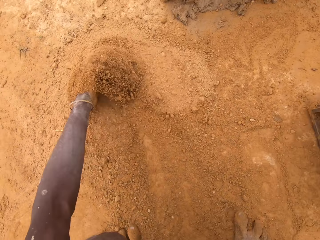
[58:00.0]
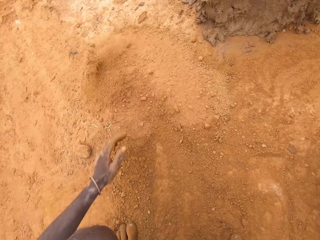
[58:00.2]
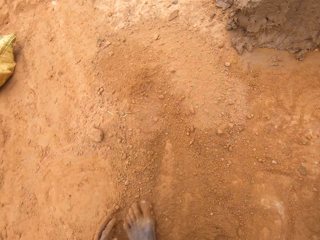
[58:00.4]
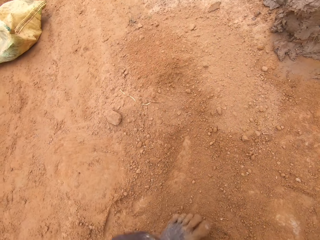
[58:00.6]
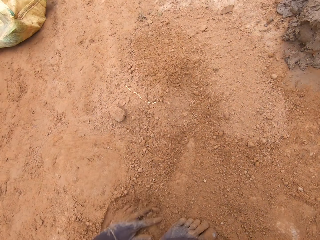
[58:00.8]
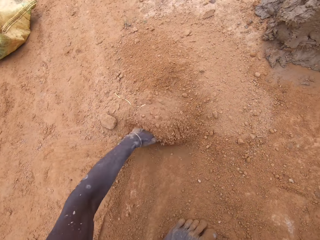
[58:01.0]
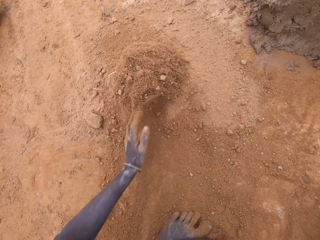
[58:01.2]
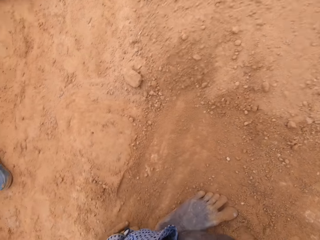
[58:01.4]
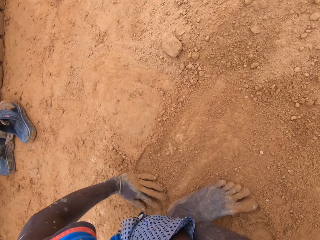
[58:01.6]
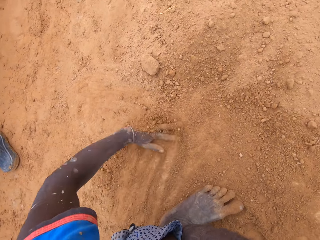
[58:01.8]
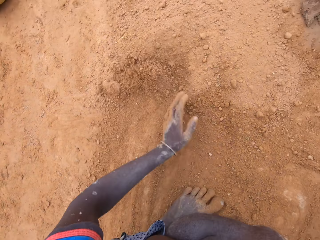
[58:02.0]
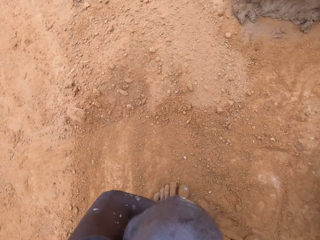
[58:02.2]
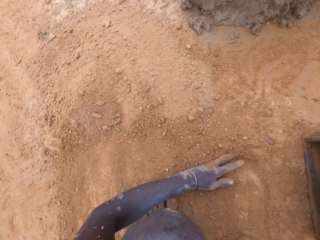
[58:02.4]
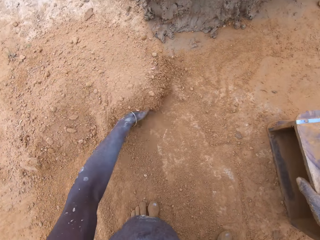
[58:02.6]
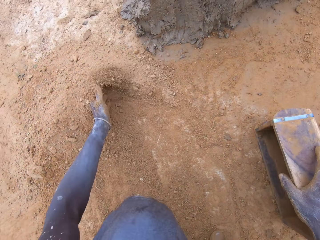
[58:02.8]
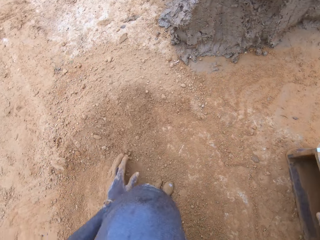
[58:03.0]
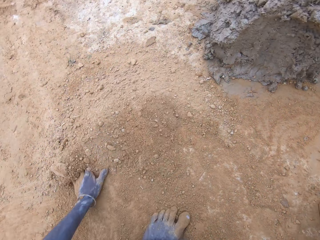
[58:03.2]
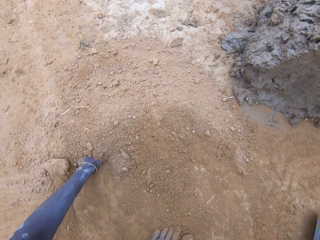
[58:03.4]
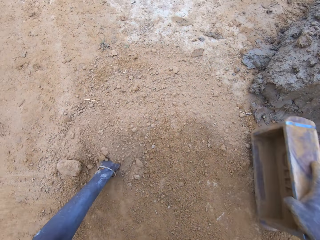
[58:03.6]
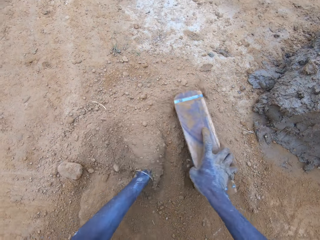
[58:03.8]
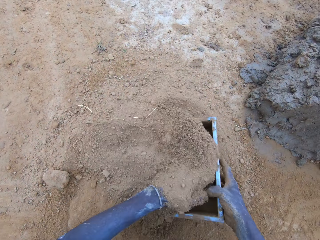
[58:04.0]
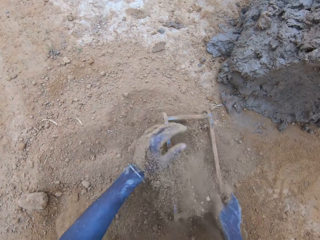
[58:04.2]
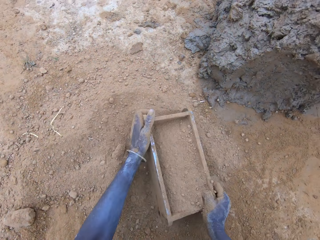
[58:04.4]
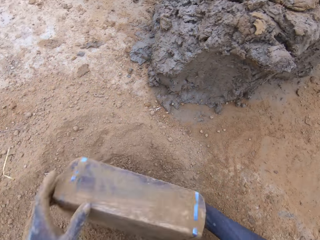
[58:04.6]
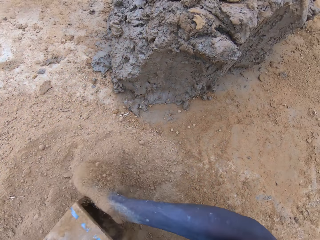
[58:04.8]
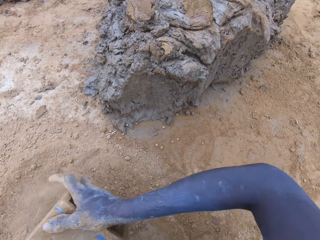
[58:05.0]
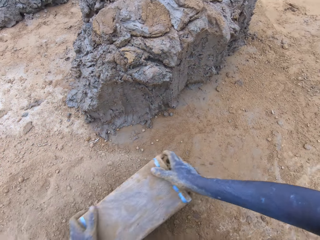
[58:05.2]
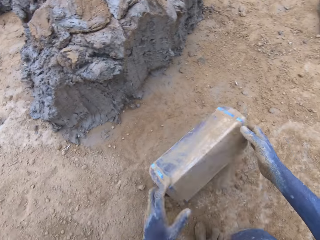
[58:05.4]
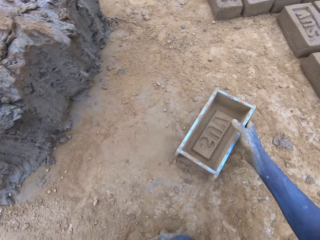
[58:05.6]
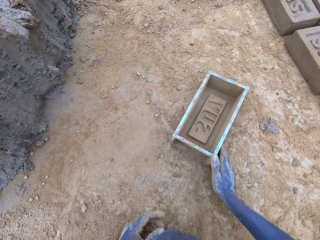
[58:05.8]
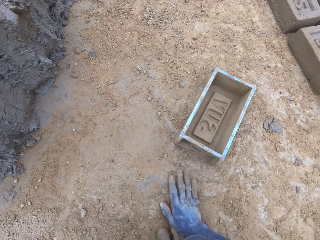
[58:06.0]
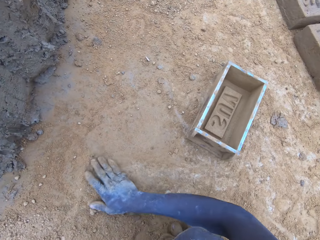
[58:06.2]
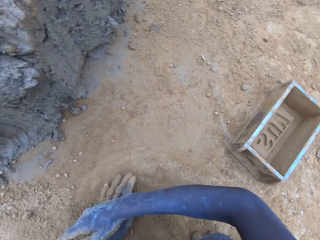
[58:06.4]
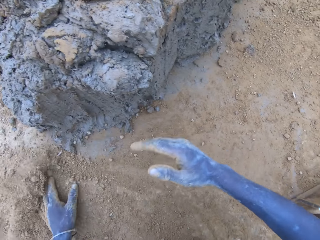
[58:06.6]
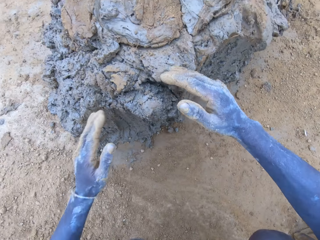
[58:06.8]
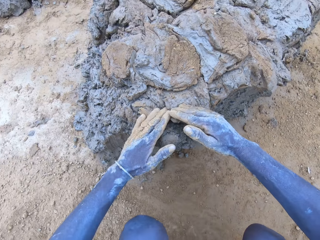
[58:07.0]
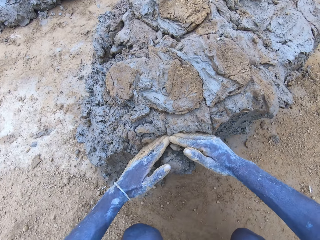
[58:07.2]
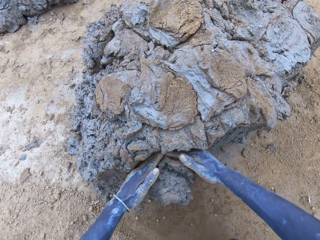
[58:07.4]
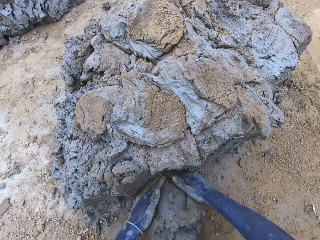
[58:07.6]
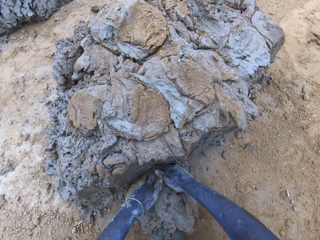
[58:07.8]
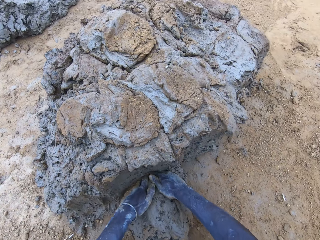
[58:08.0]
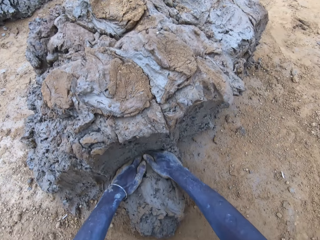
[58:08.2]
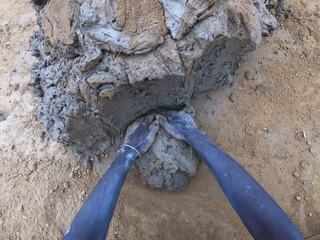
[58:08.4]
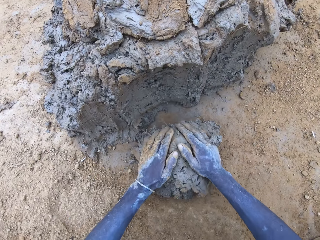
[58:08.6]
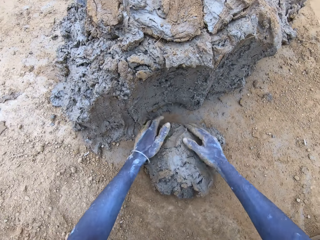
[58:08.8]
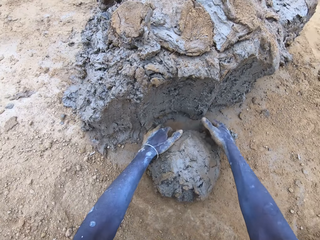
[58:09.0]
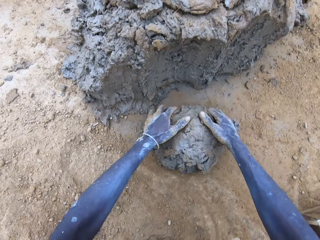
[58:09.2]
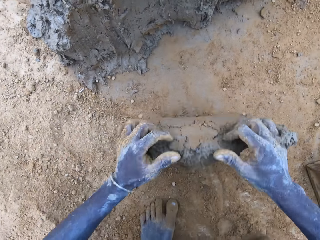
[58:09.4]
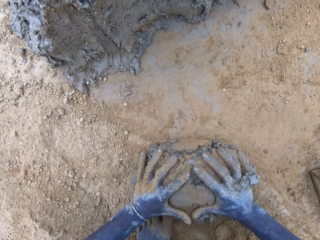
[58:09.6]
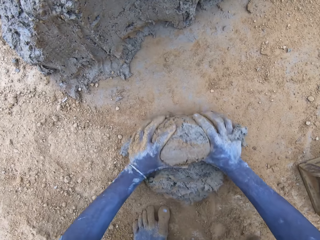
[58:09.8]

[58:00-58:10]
The camera wearer pushes the soil on the ground. They put soil in the brick mould. They pour the soil from the brick mould on the ground. They scoop clay using hands.

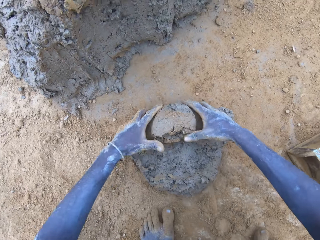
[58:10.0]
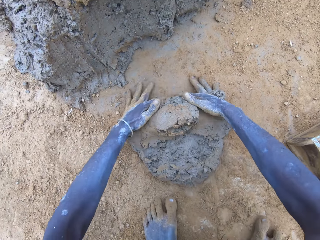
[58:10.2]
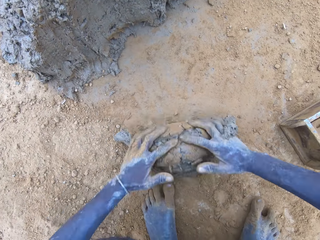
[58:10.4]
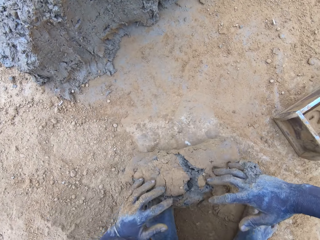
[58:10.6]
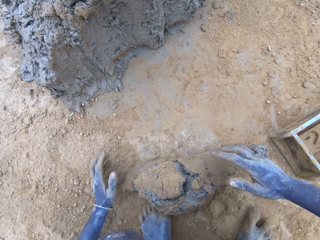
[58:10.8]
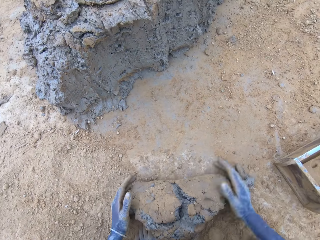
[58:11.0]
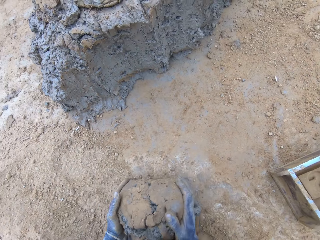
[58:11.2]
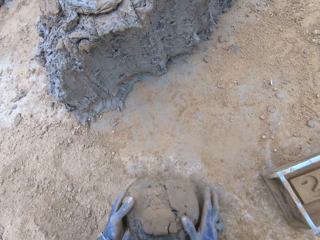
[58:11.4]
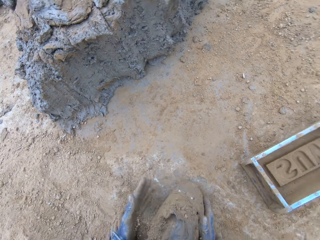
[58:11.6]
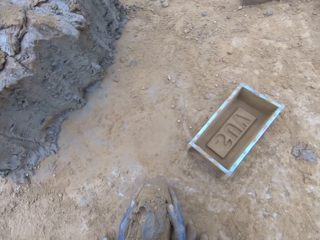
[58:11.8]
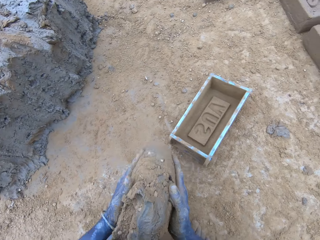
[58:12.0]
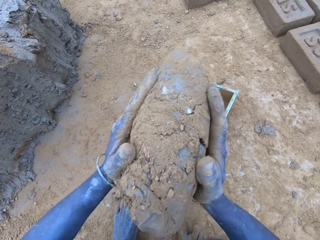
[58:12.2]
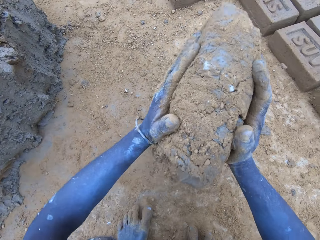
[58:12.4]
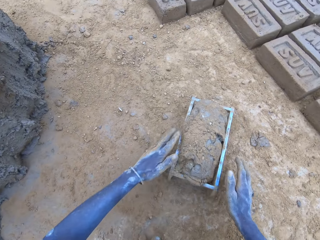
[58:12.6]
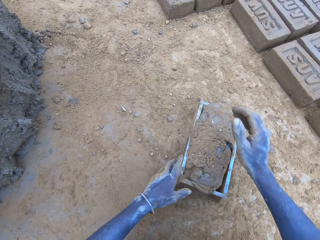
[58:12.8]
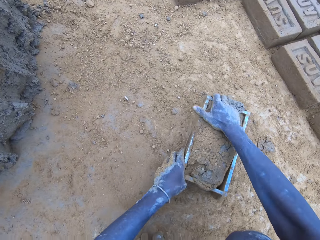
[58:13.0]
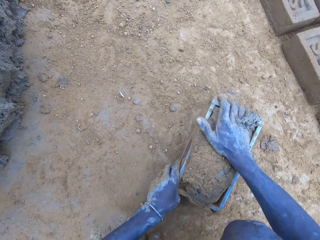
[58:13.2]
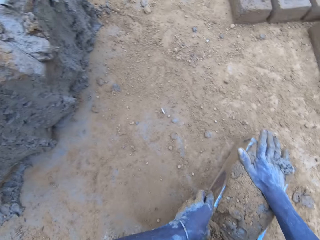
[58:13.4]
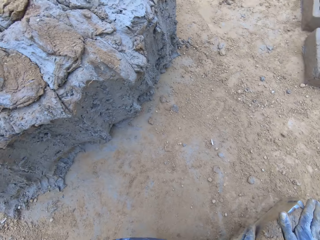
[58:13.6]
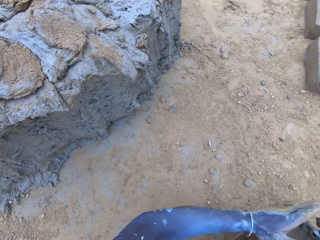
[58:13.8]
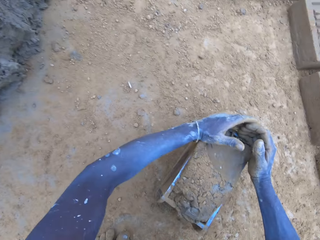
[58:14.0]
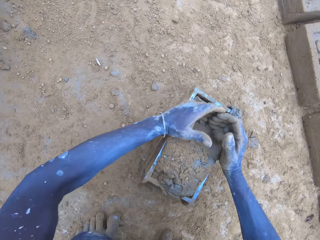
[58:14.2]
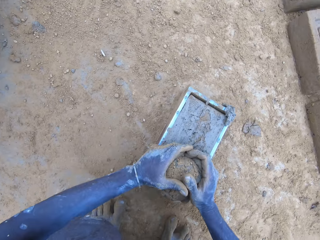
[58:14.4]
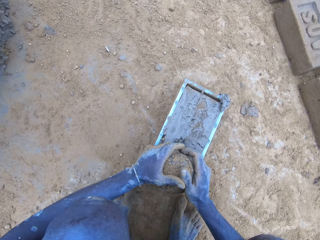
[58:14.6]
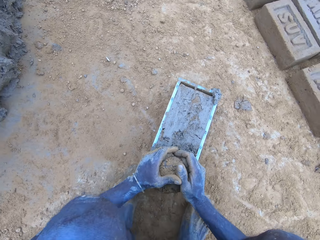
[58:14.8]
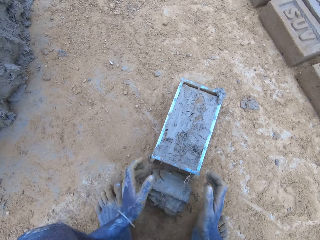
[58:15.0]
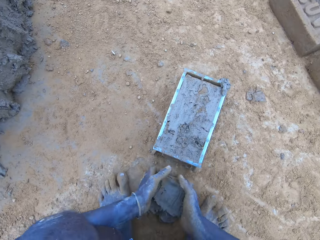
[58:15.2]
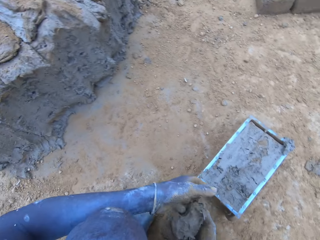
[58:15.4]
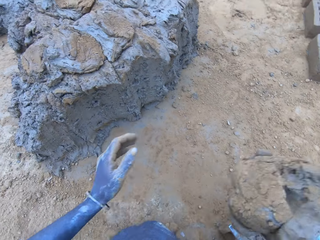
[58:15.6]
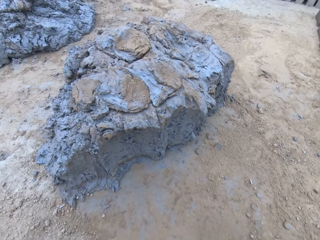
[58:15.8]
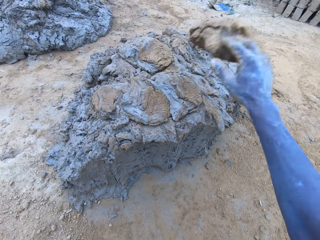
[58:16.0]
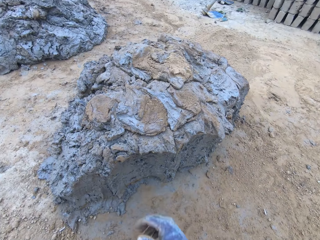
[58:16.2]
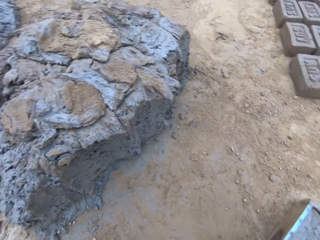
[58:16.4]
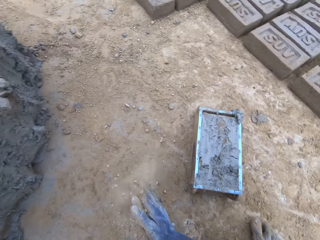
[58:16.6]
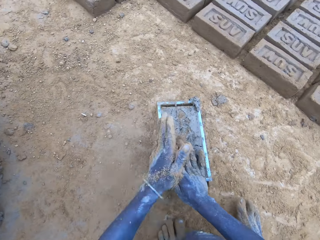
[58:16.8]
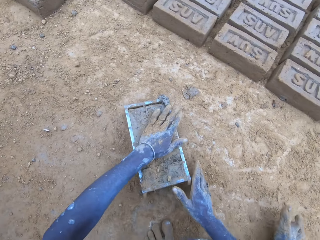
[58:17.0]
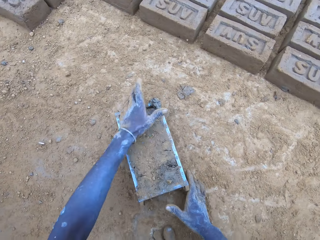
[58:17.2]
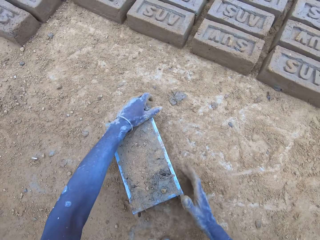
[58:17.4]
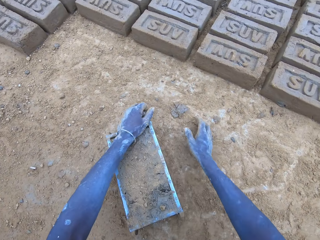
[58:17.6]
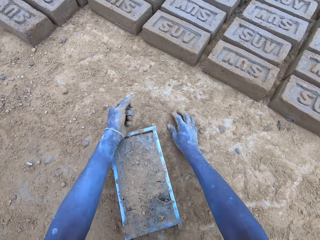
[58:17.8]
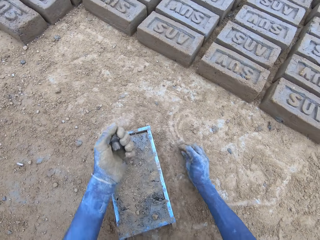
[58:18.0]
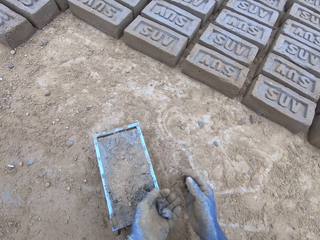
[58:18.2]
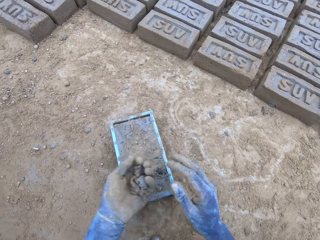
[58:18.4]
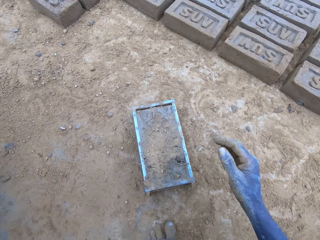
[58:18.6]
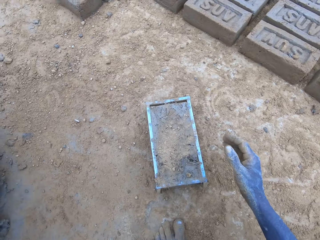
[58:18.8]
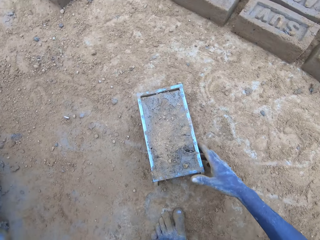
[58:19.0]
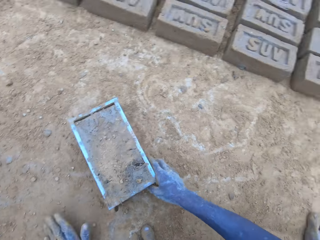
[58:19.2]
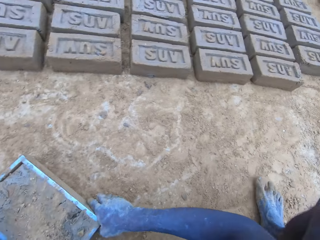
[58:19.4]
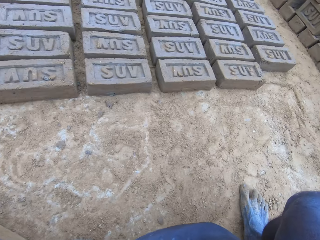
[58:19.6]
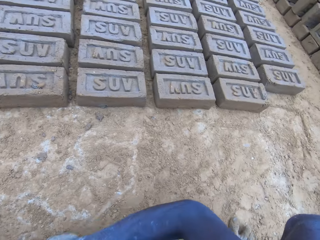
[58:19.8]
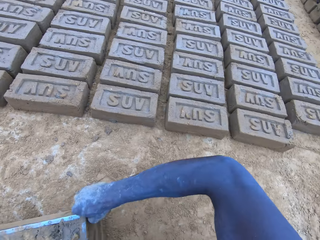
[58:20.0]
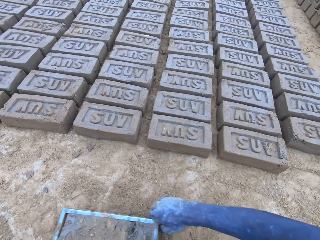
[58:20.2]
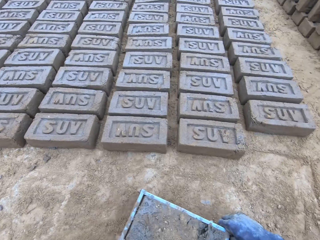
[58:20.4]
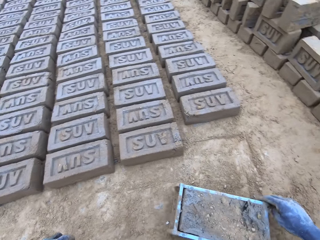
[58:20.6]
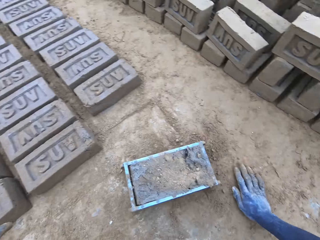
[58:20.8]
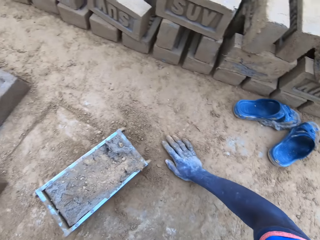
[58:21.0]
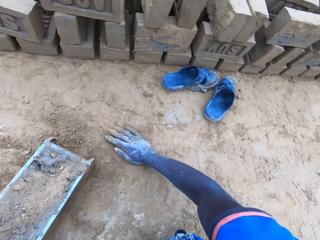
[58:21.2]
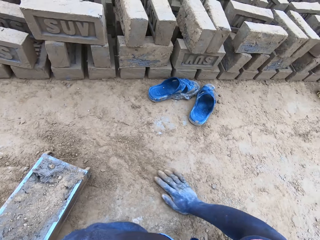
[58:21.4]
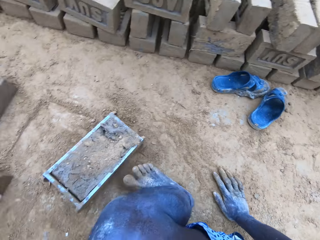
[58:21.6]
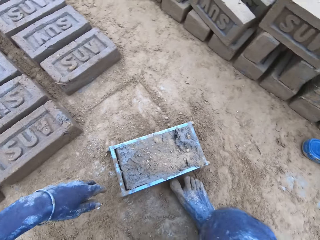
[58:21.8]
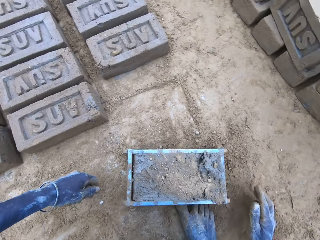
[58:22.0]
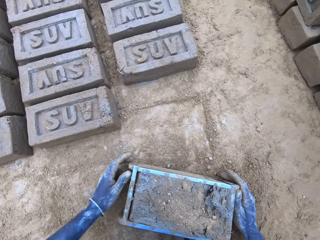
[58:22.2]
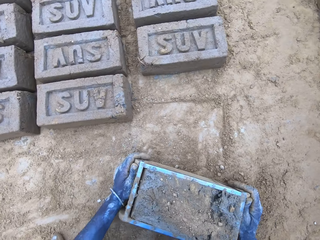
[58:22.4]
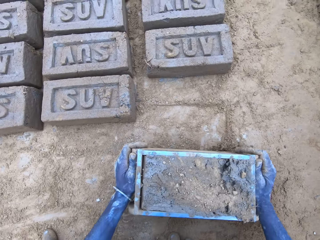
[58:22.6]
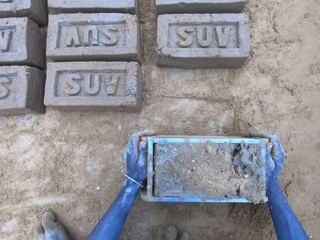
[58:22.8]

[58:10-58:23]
The camera wearer rolls clay on the ground. They put the mud in the brick mould. They scoop the excess mud on the brick mould. They throw the mud on the pile of mud. They lift the brick mould.
